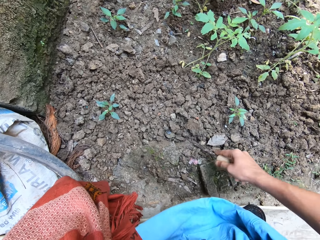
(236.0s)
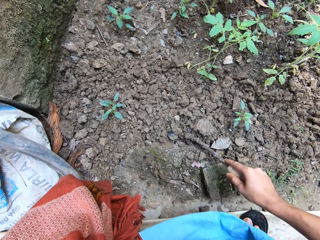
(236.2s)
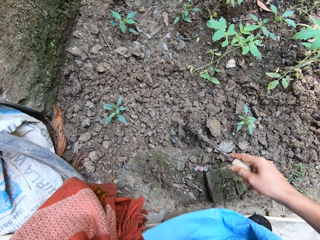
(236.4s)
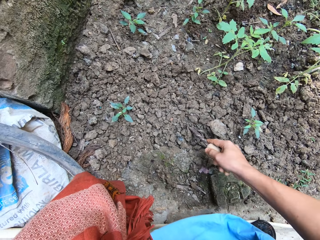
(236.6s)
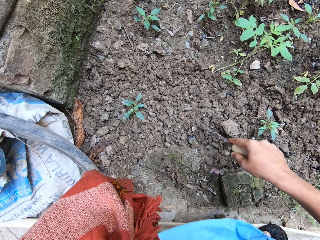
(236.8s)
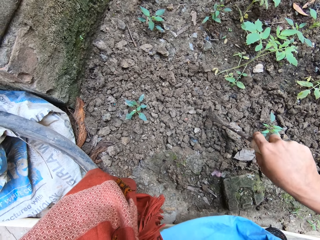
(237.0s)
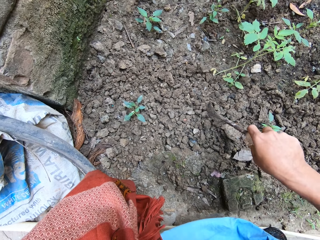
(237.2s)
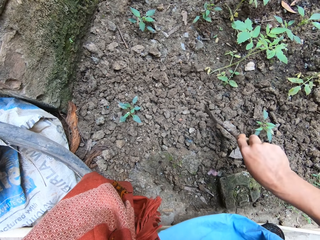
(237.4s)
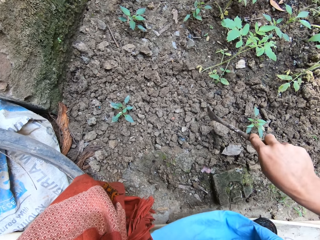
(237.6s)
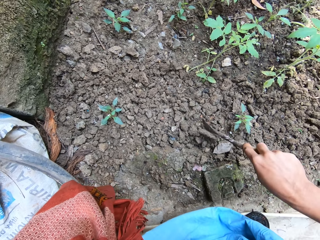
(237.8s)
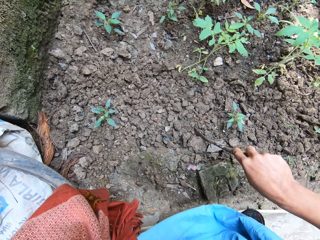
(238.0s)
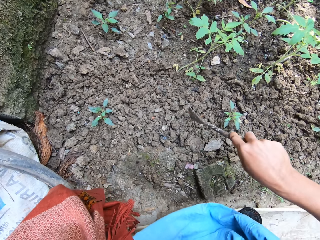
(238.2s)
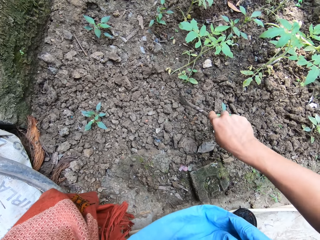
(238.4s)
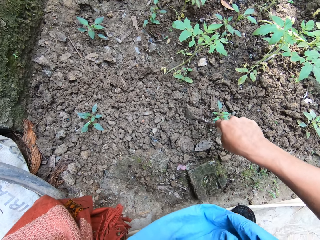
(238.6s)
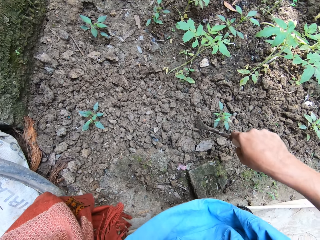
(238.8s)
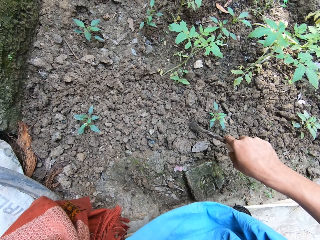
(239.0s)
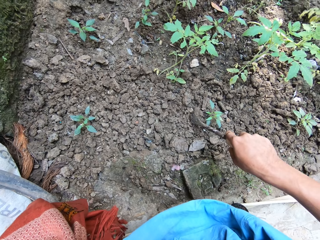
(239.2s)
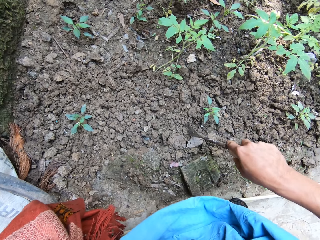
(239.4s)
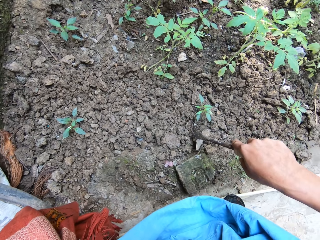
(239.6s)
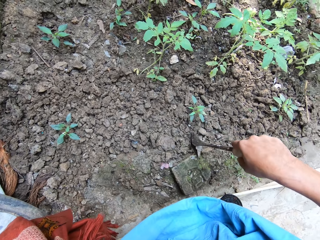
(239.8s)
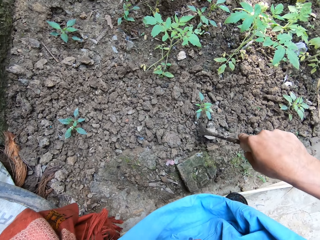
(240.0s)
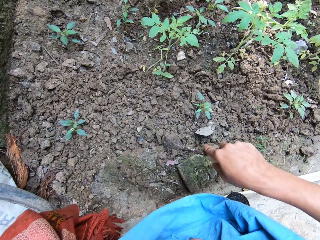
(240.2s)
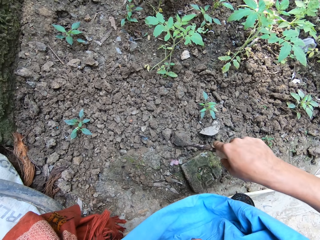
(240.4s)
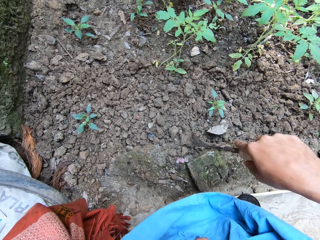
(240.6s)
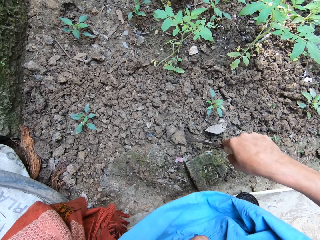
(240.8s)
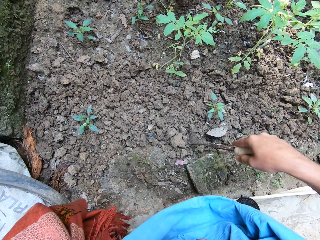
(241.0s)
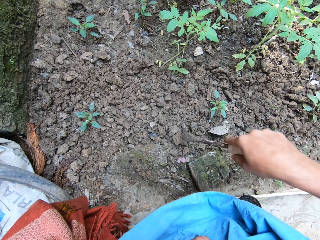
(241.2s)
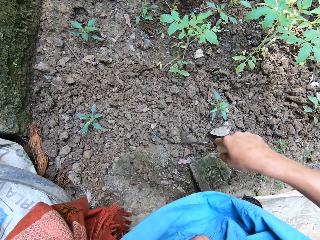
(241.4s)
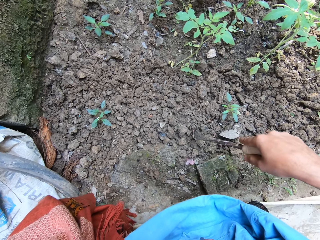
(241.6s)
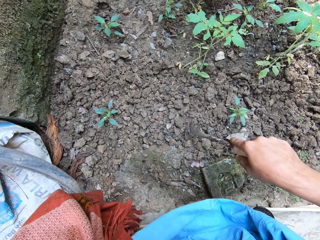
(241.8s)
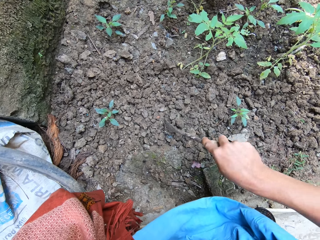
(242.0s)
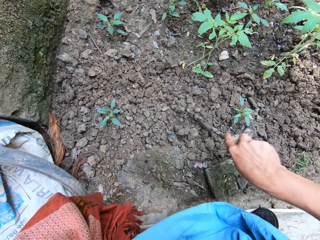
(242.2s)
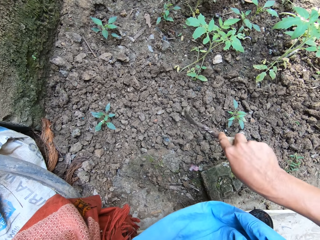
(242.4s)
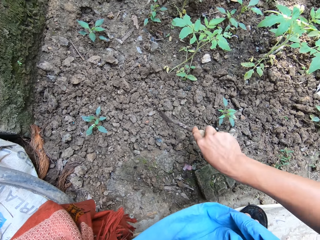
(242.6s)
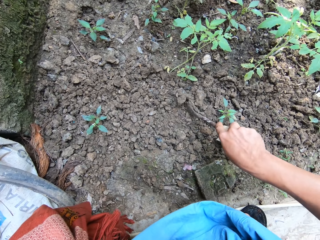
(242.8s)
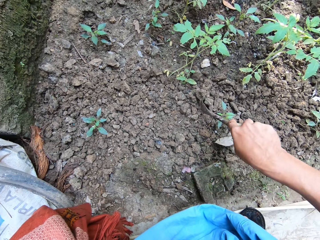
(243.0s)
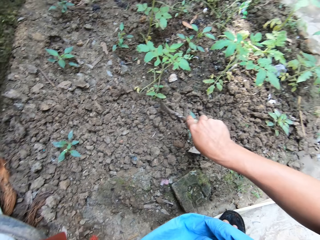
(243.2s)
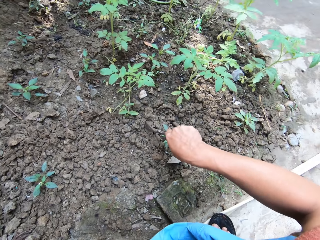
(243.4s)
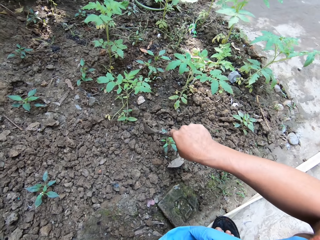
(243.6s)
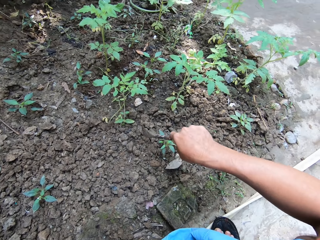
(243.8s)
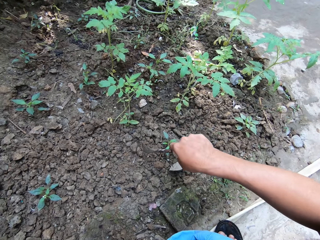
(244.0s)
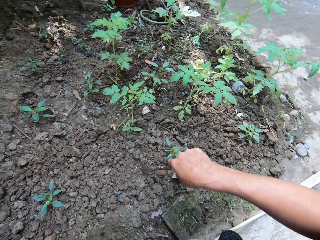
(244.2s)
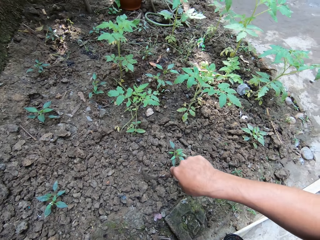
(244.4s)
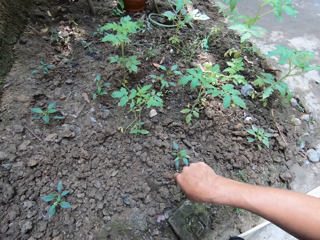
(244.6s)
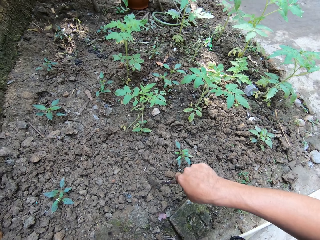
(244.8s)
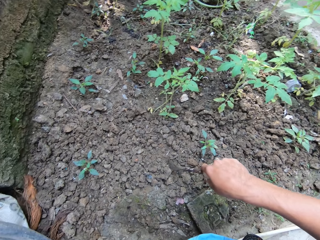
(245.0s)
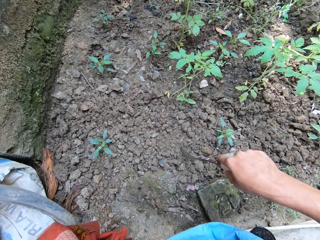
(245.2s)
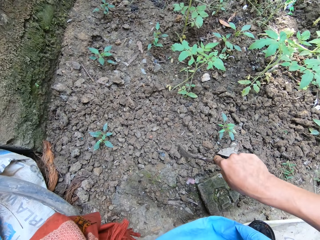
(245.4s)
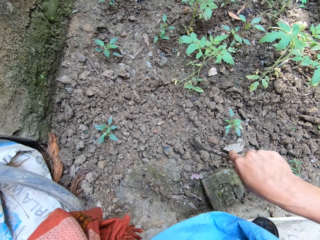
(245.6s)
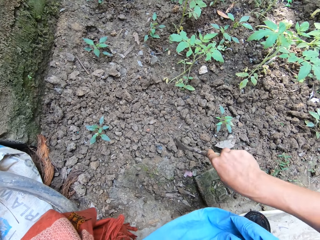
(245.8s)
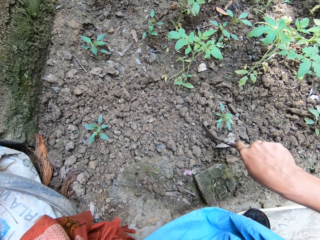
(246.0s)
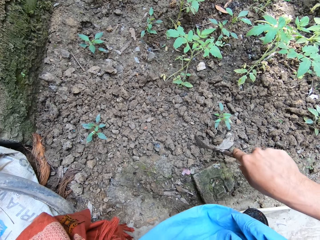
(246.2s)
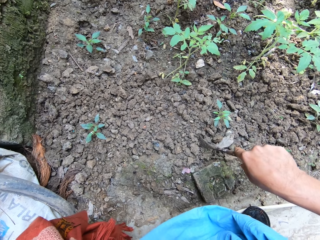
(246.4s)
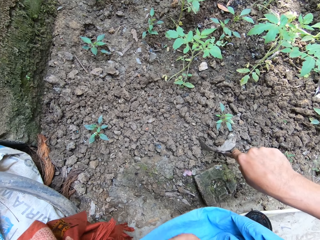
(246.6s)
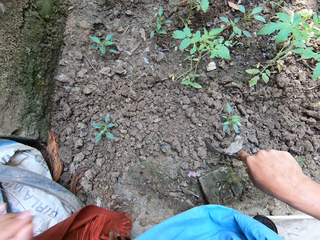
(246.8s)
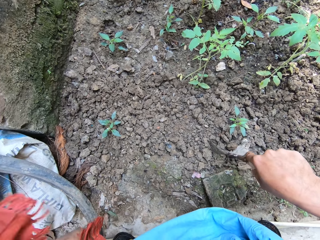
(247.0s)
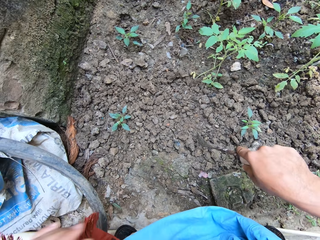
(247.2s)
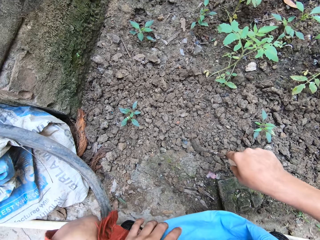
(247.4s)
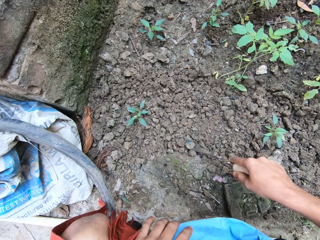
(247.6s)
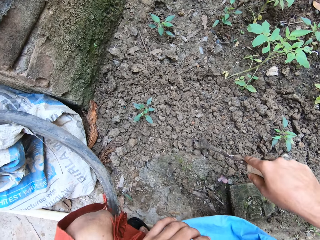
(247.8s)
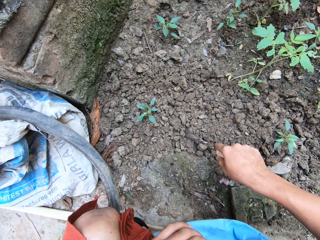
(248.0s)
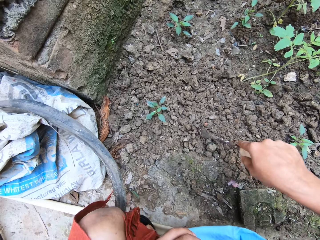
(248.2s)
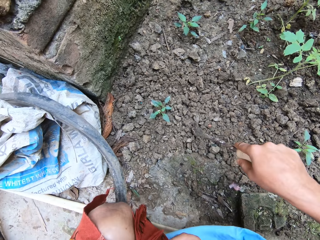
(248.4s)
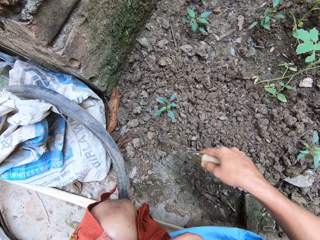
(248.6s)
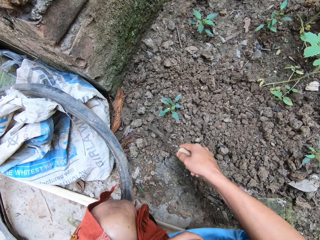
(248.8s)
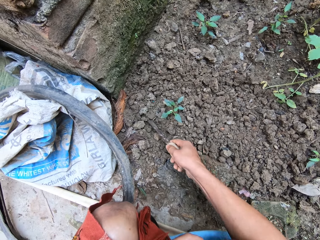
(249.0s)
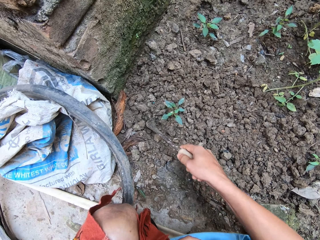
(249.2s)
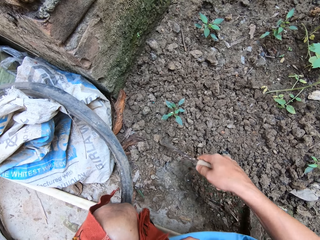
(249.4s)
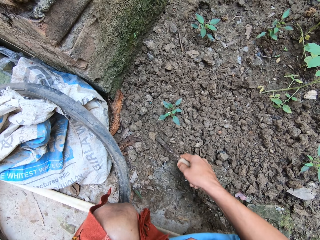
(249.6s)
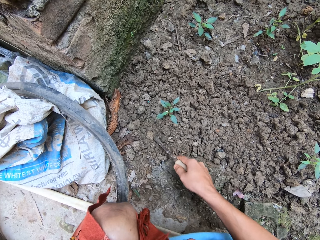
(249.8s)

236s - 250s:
The camera wearer spreads the soil around with the gardening trowel in her right hand. She digs, spreads the soil, and digs.

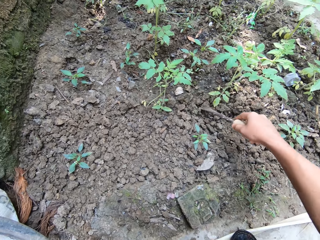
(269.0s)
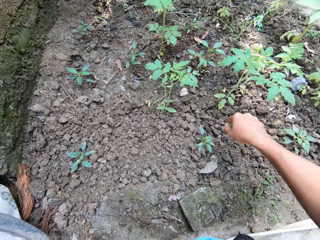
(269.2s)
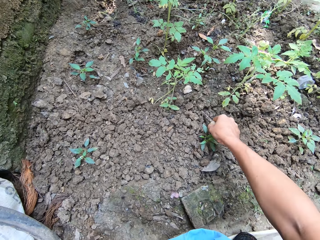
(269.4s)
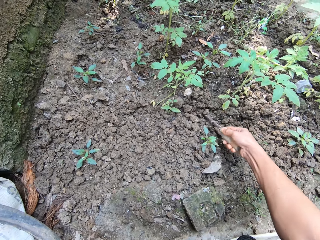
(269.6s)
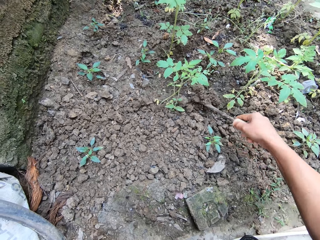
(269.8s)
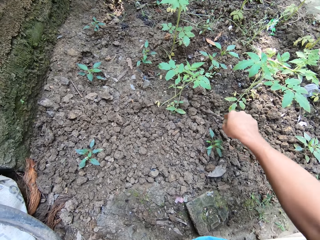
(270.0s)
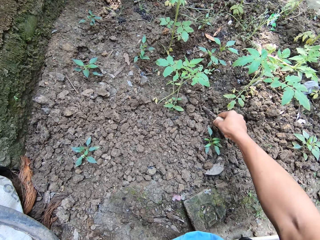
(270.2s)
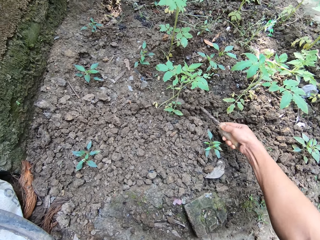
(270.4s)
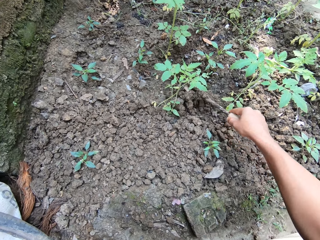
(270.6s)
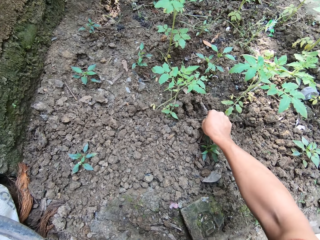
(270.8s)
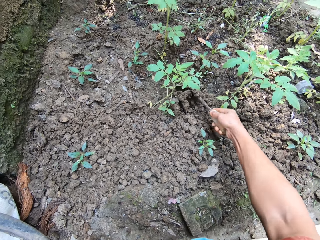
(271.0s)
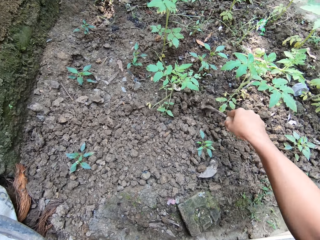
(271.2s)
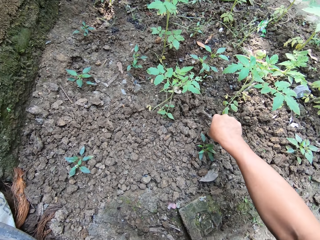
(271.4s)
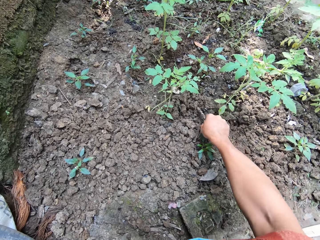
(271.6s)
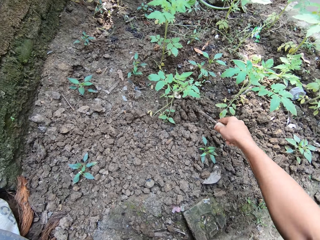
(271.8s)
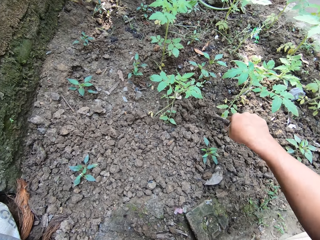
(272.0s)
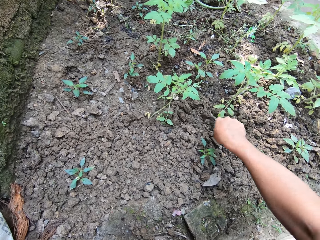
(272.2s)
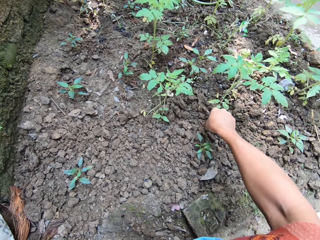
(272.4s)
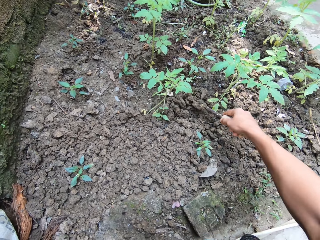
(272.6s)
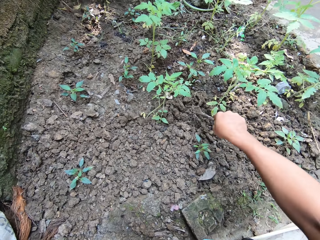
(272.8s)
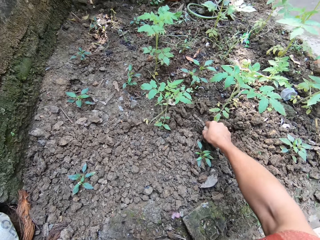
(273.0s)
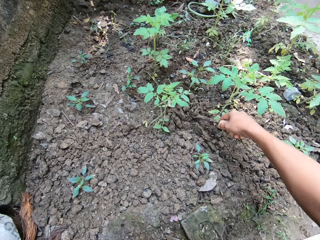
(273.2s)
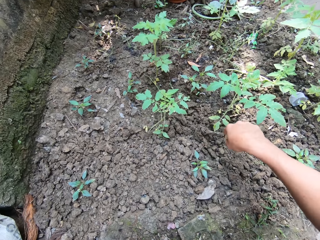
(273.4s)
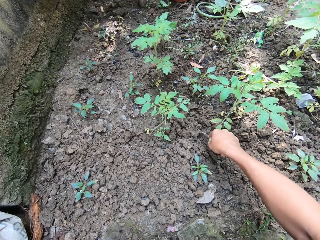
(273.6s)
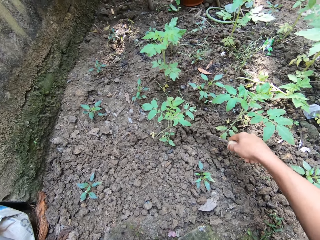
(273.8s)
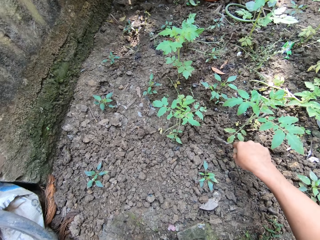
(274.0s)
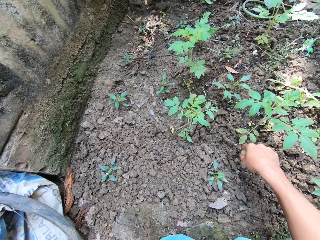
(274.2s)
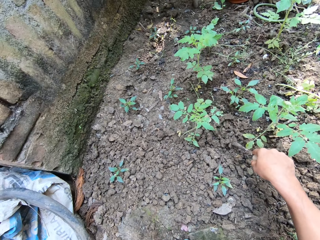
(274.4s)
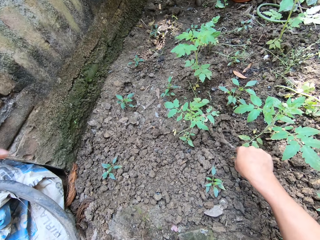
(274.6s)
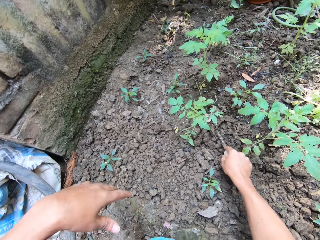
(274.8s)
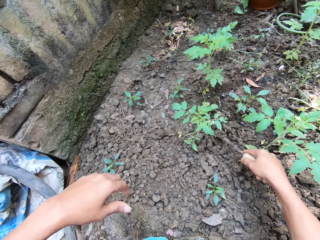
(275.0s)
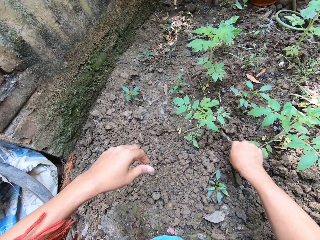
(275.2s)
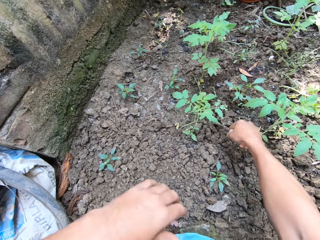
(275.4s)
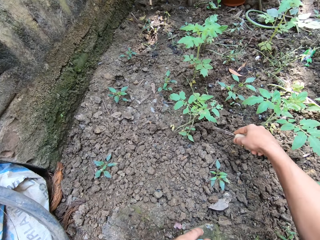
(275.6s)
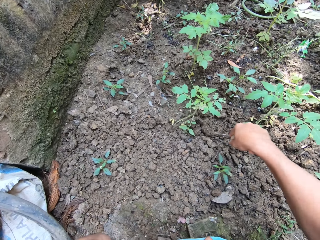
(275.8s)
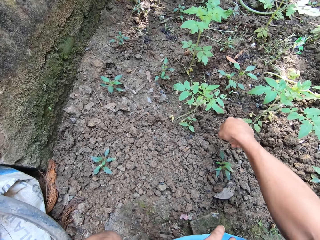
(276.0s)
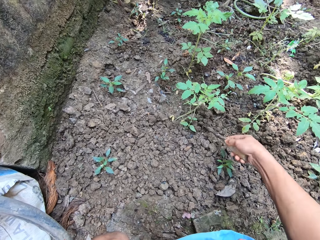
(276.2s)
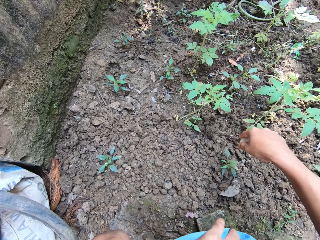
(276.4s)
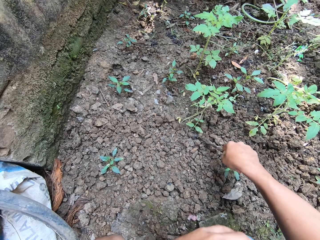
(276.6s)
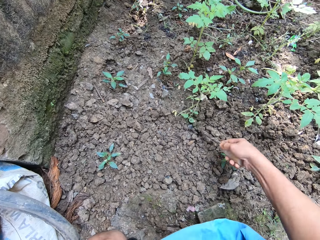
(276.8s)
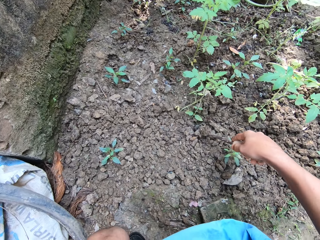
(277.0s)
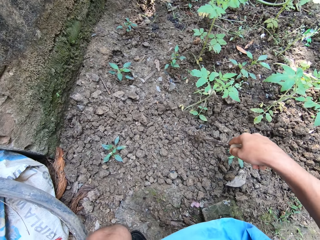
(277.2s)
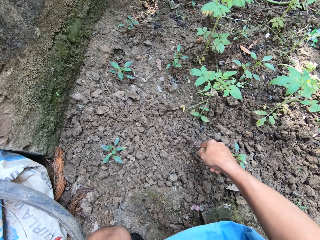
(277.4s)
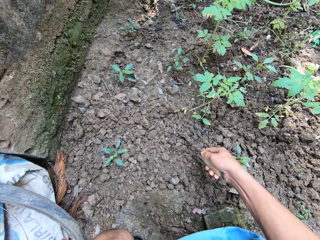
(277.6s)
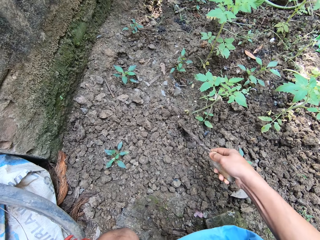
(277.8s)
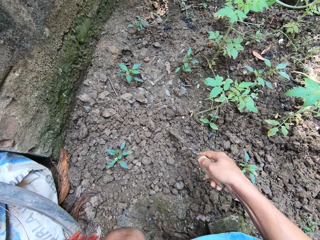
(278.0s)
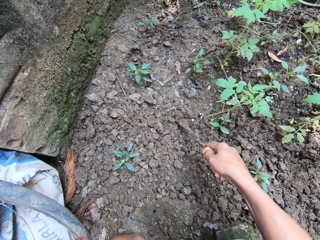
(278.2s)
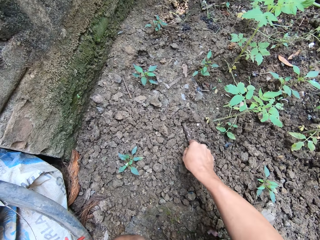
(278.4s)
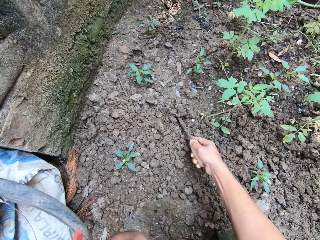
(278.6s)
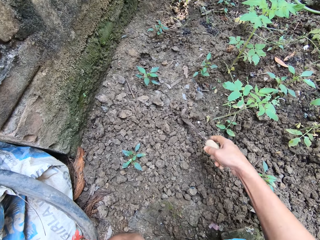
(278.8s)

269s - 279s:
The camera wearer digs up the soil around a tomato seedling with the gardening trowel in her right hand.
